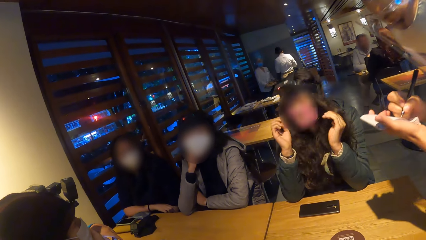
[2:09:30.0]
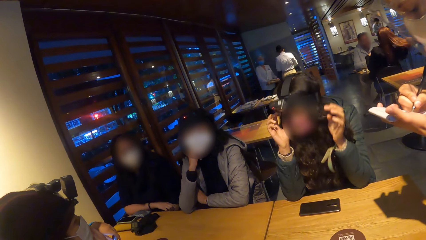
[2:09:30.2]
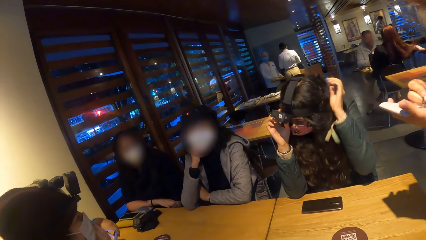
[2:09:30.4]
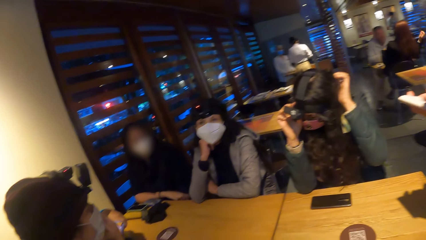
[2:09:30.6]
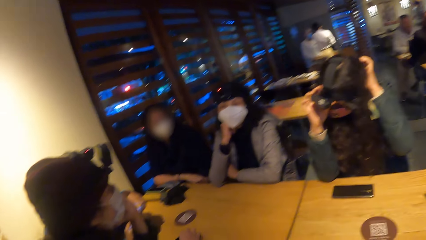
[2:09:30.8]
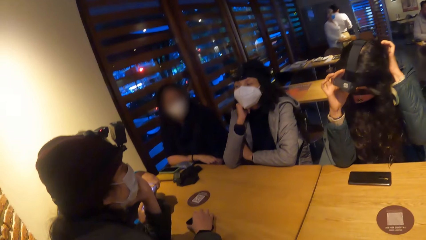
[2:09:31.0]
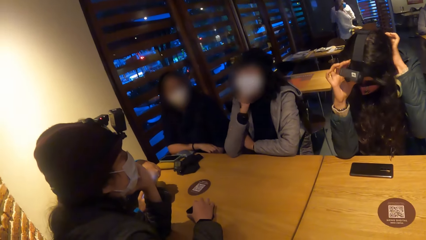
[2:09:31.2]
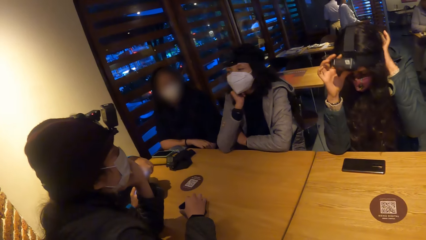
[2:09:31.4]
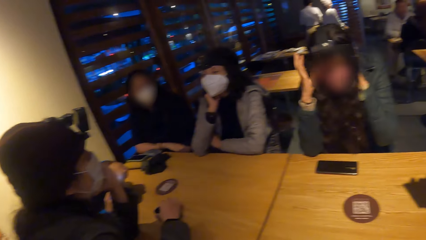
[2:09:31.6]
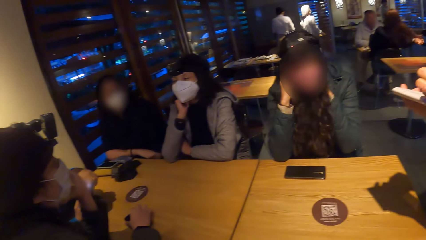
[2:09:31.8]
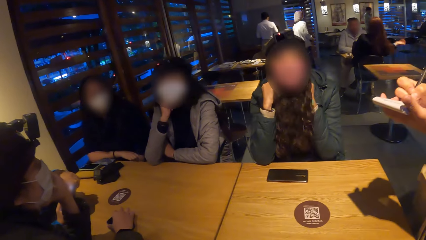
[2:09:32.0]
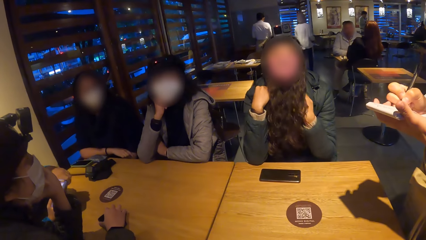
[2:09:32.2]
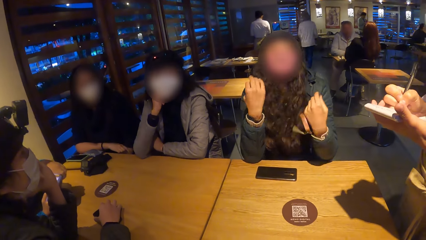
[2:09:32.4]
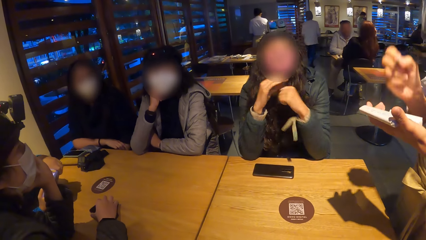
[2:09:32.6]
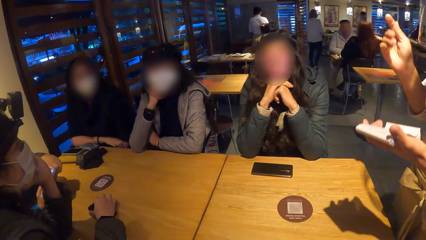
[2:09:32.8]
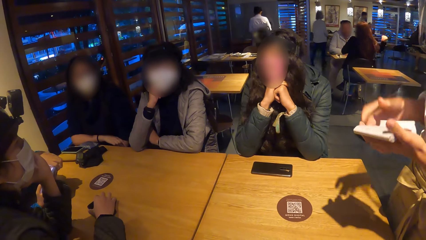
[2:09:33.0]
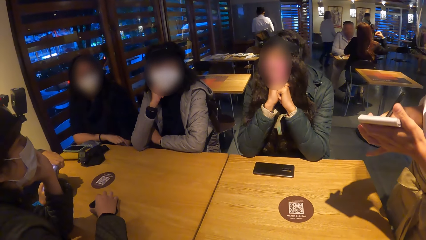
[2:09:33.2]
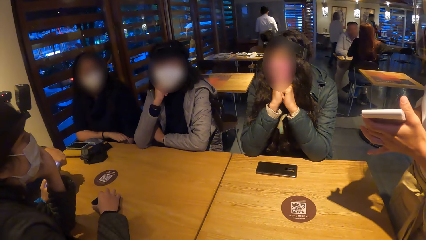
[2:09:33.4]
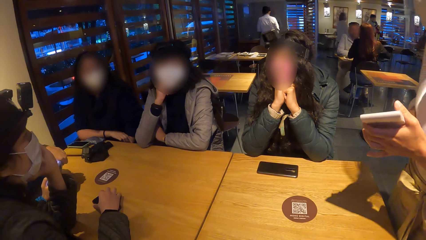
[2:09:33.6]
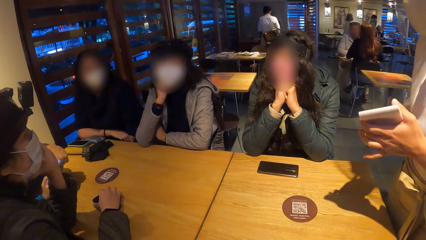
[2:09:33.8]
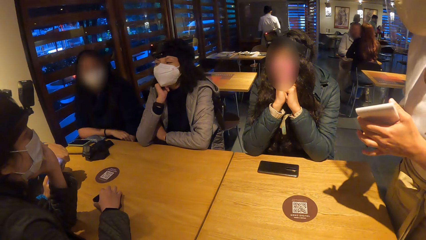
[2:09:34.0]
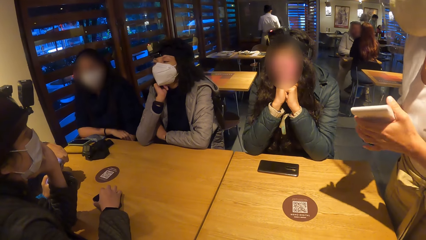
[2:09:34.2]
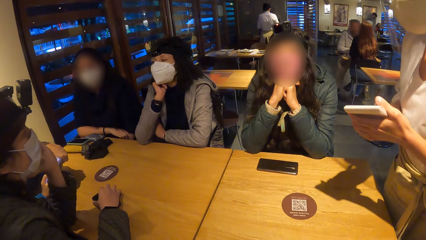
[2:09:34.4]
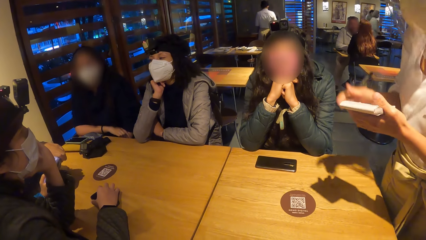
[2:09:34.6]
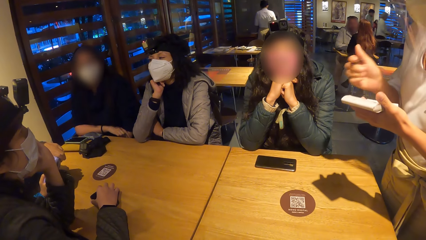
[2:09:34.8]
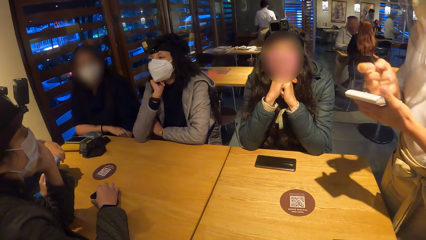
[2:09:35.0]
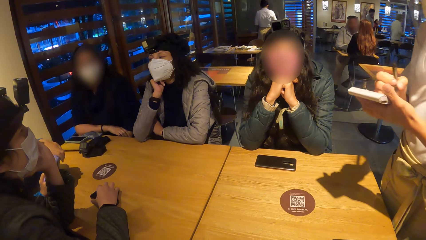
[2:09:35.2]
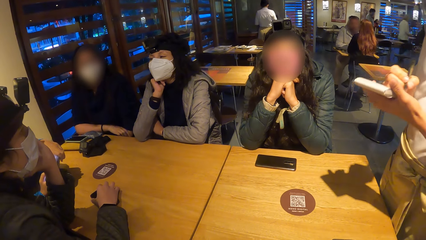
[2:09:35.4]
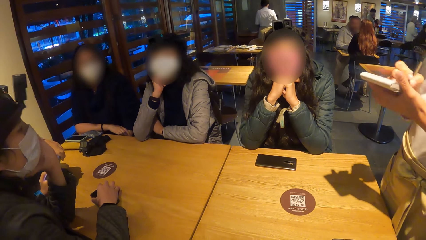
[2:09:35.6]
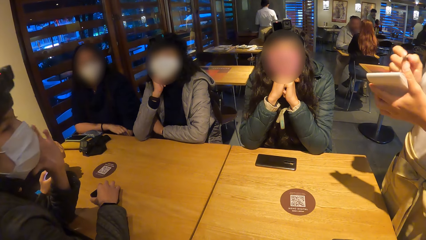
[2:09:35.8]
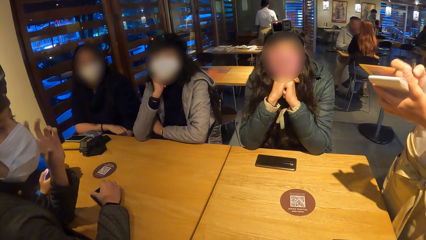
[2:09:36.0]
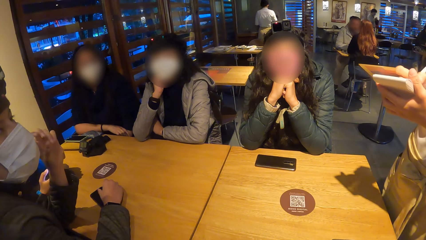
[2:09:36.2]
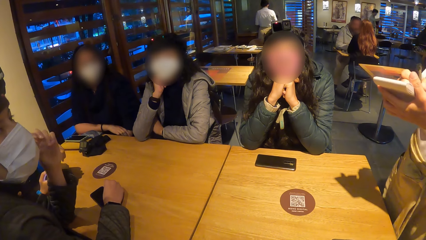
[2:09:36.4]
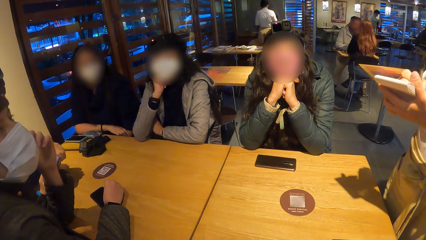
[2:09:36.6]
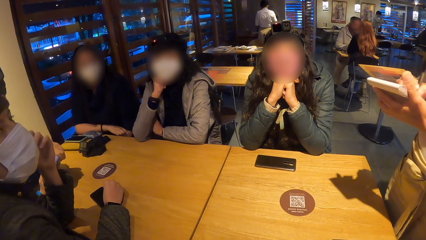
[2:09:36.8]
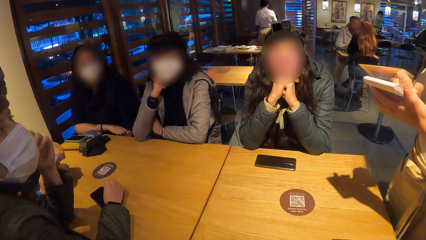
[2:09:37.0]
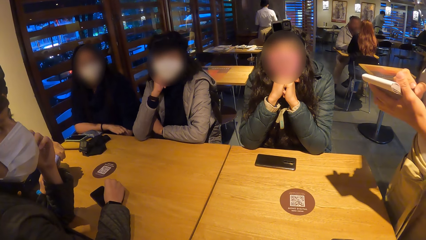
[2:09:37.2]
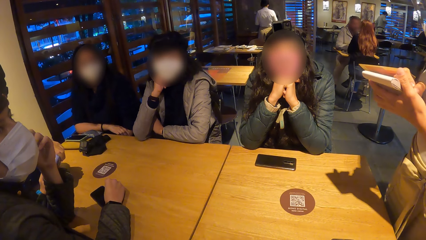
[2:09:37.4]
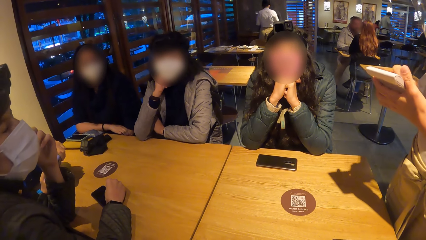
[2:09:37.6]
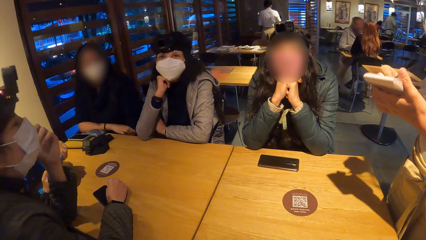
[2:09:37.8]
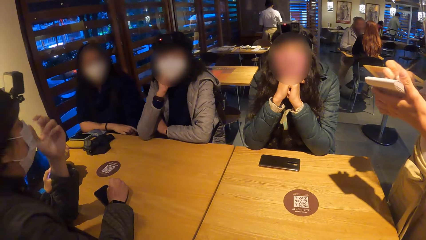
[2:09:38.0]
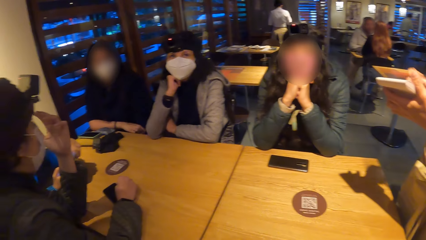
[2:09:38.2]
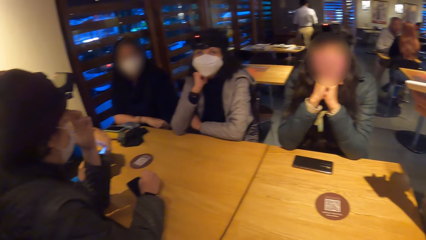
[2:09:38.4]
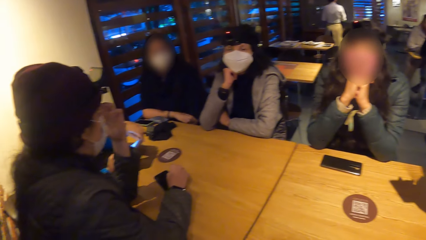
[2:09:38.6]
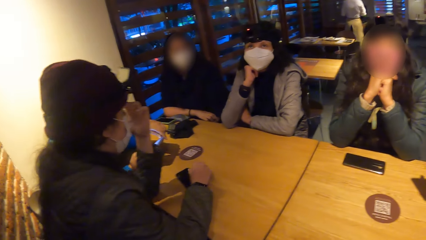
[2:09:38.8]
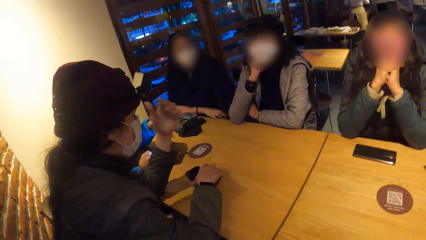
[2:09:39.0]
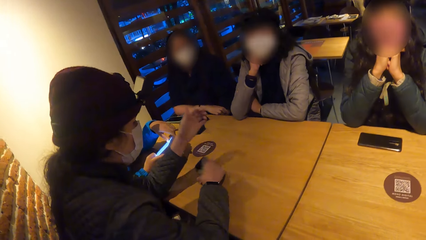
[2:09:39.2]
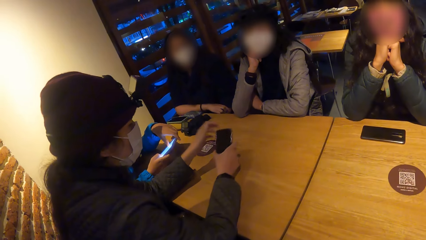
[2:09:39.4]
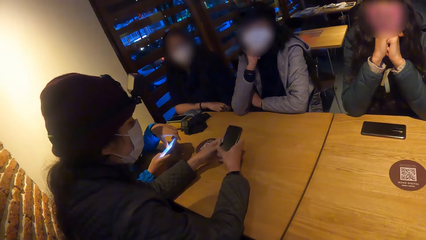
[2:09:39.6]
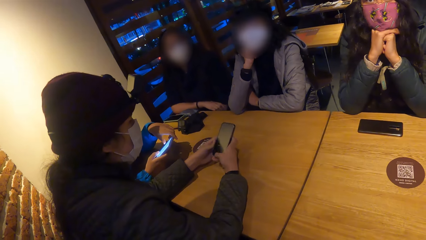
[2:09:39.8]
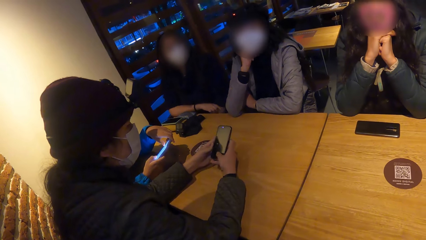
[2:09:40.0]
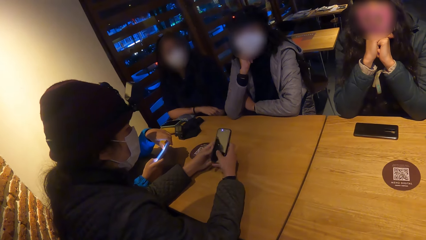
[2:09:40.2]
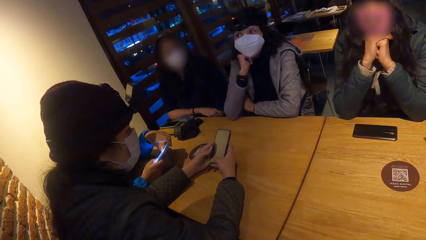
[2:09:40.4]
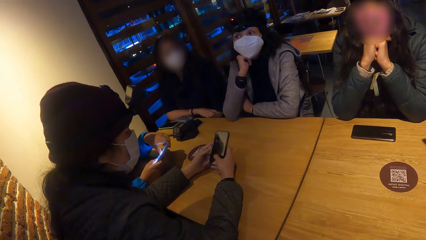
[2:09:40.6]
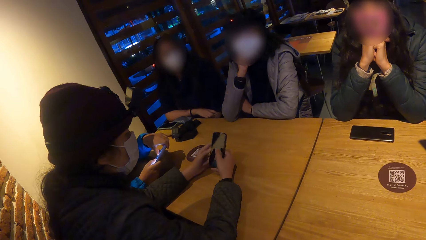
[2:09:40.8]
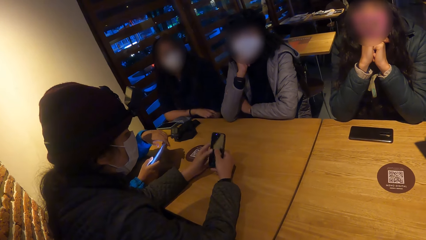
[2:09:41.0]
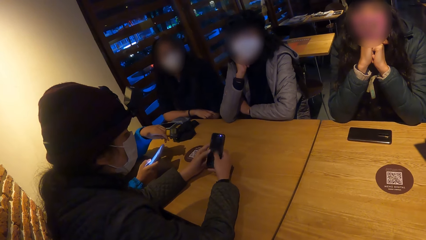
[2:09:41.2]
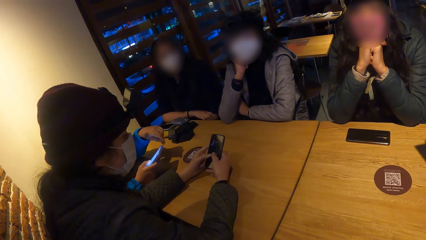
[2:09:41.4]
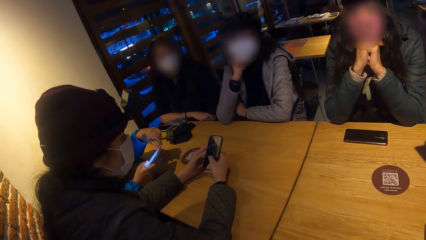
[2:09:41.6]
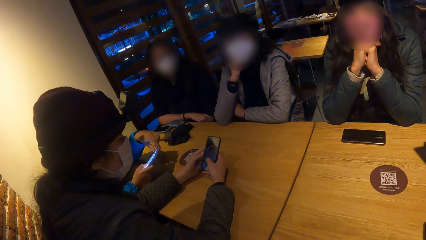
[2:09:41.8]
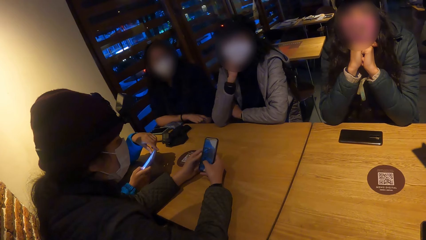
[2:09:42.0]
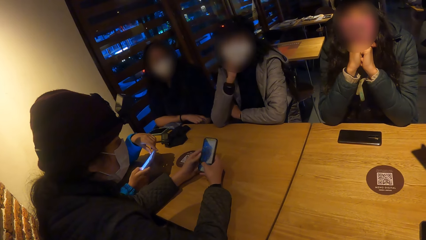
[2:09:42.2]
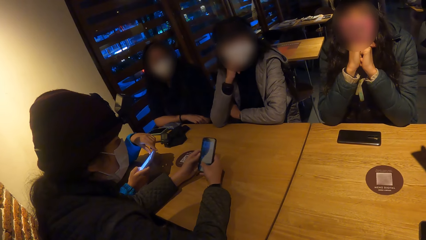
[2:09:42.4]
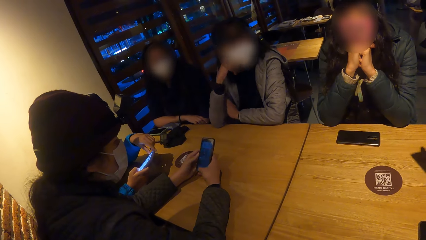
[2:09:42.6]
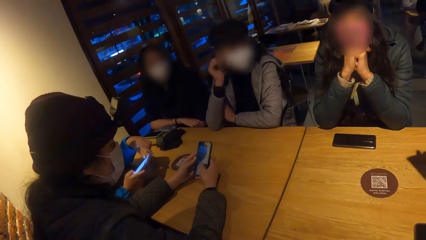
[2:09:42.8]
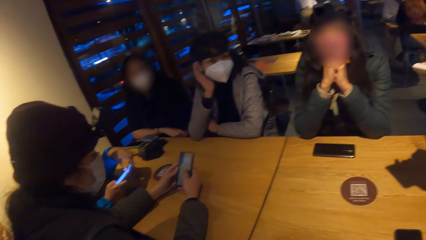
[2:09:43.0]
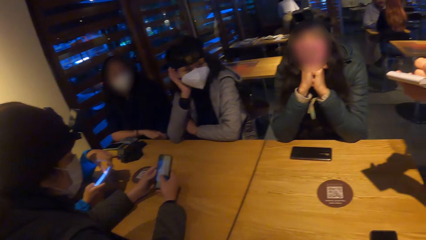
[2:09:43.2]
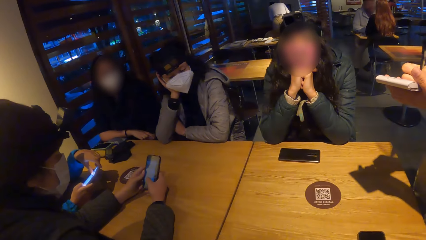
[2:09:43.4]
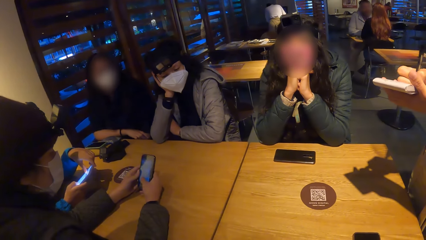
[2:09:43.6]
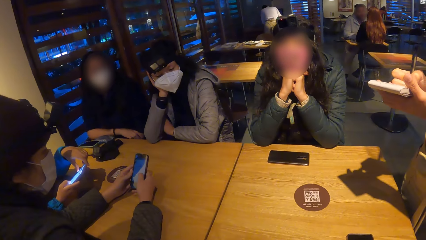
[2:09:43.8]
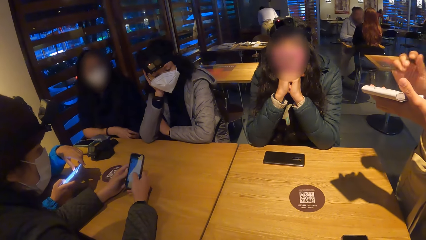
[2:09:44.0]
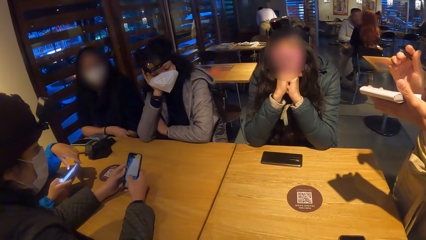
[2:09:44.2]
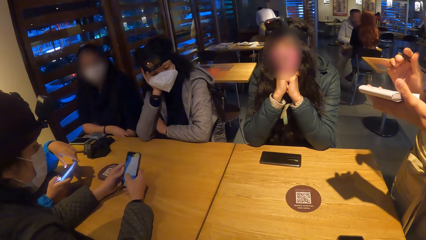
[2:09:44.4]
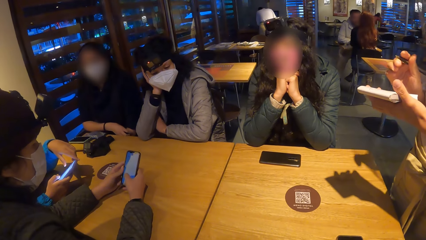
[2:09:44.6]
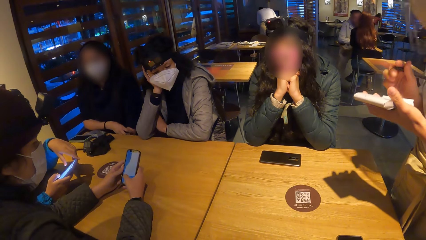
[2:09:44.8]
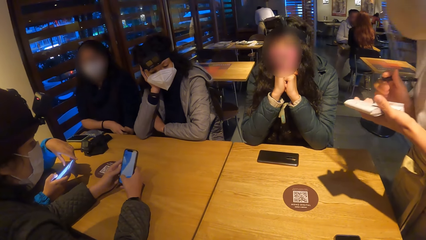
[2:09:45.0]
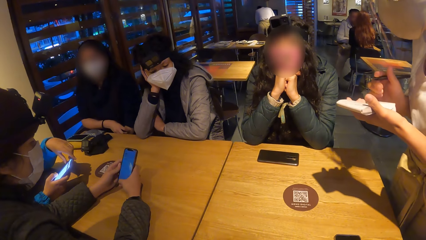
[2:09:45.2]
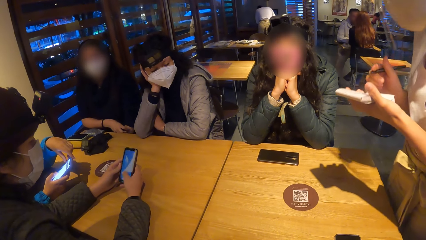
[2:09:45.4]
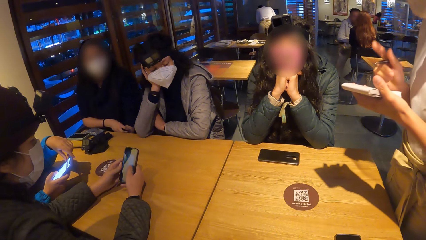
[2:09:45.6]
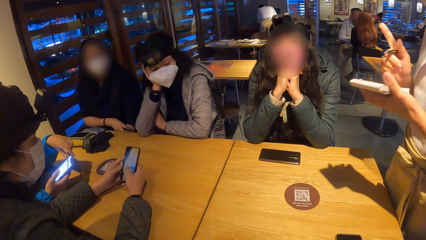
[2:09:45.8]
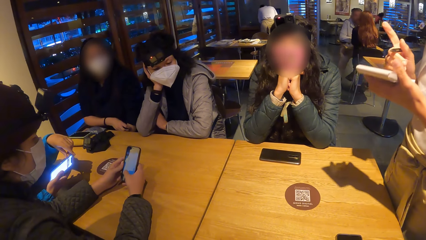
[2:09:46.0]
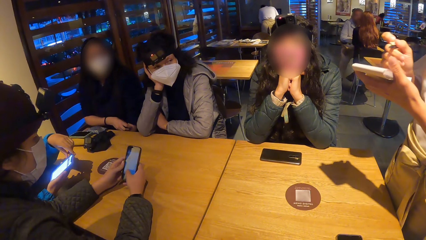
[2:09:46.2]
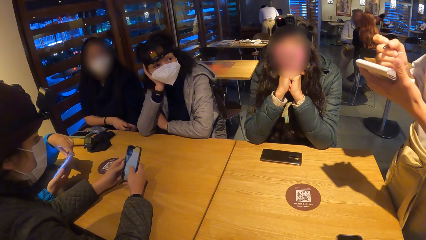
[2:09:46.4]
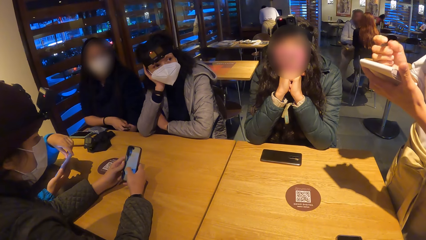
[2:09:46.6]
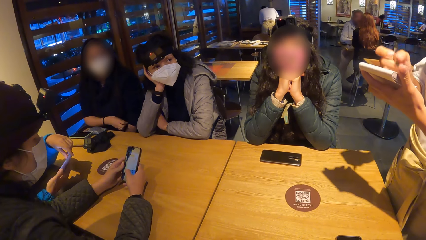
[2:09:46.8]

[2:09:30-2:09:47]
A waiter takes notes on a book. A woman picks up a phone from the table with both hands. The camera wearer looks around. The woman interacts with the phone with both hands. Two women operate phones. The waiter interacts with the group of people at the table.
